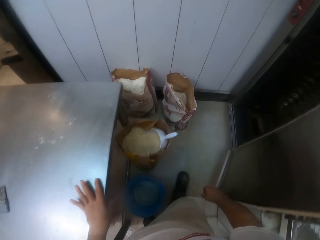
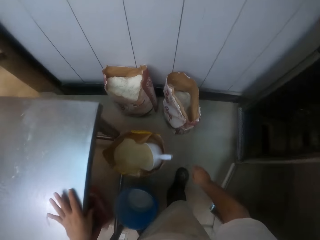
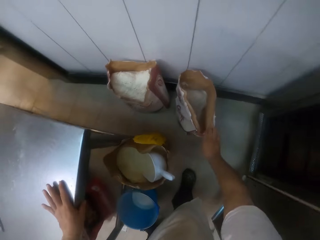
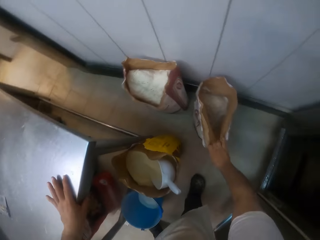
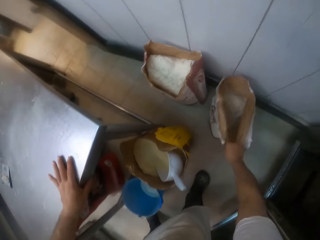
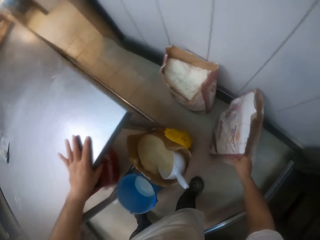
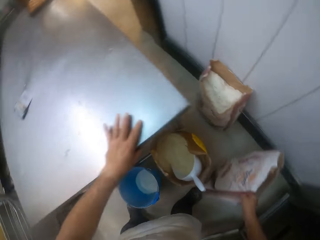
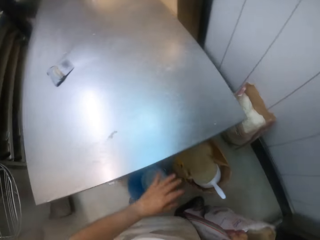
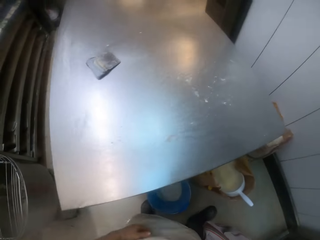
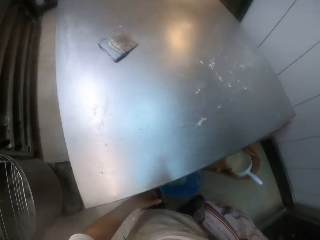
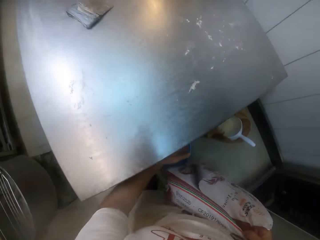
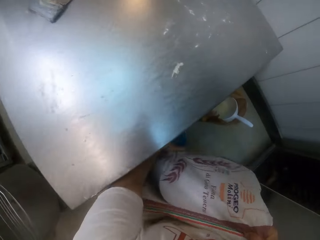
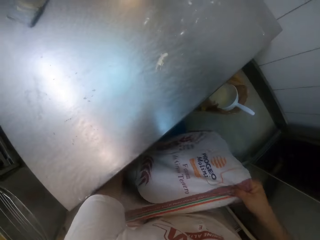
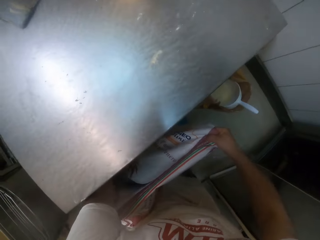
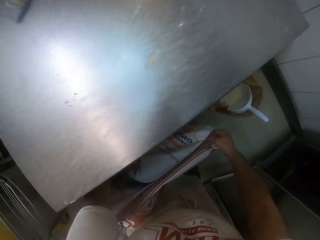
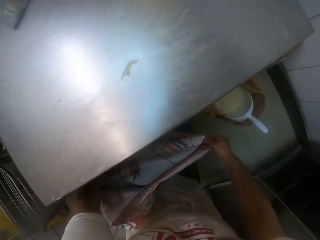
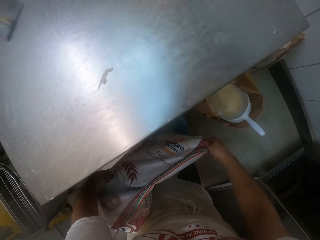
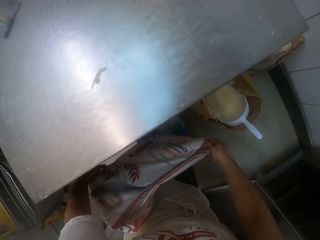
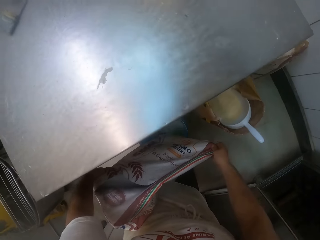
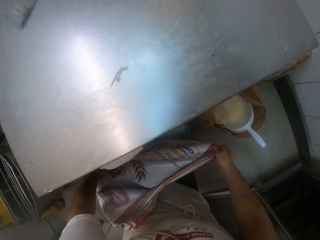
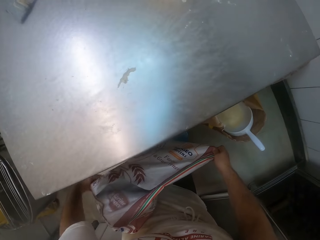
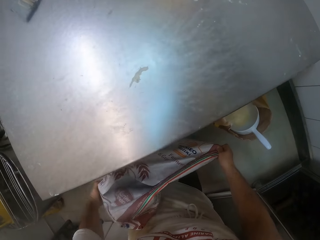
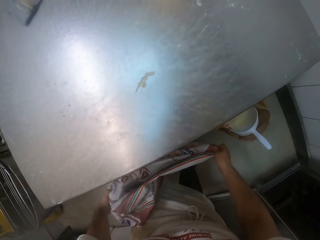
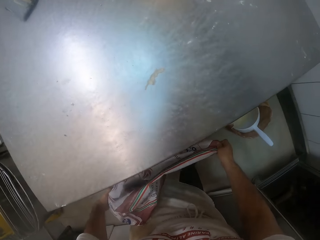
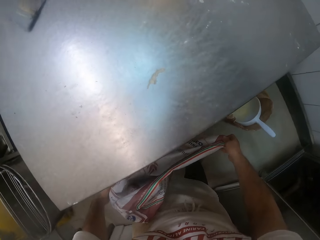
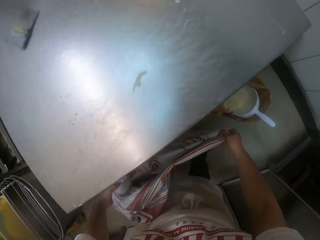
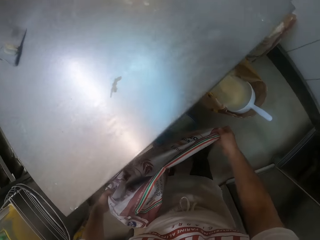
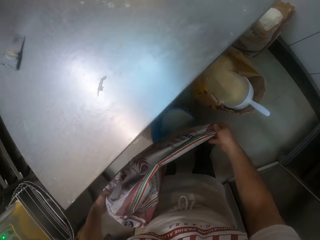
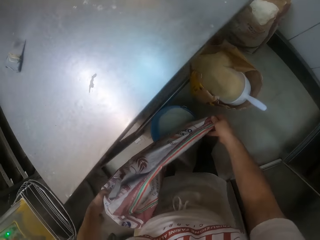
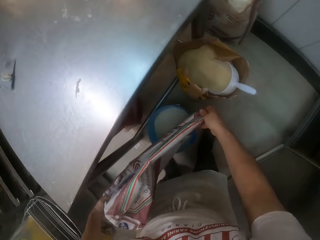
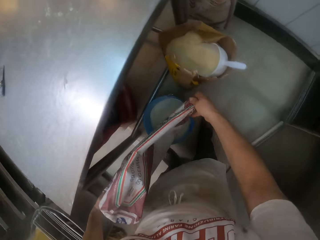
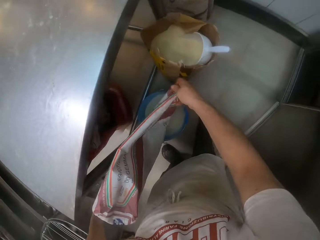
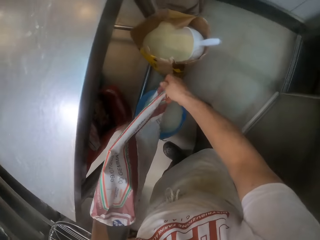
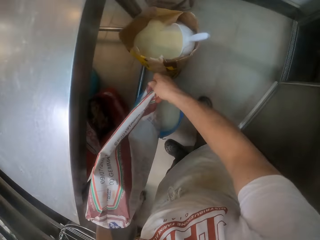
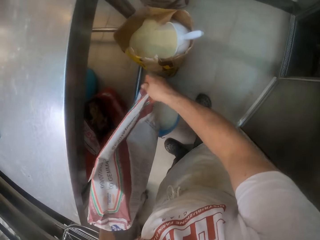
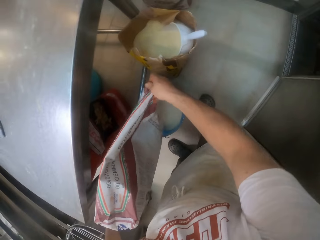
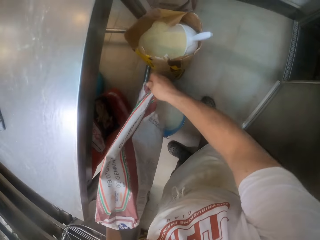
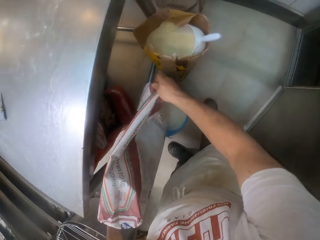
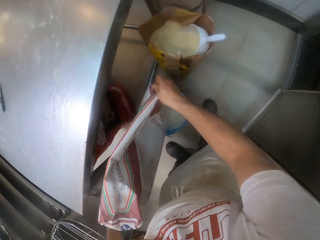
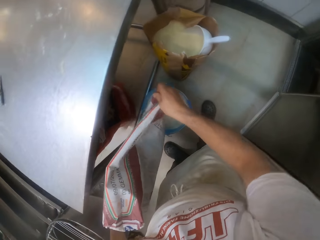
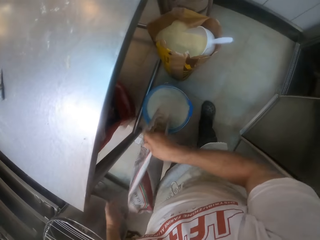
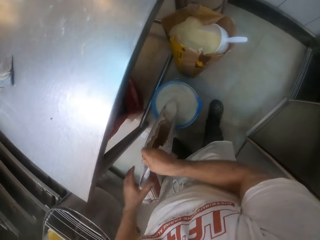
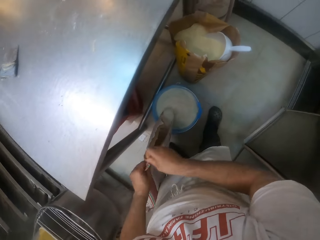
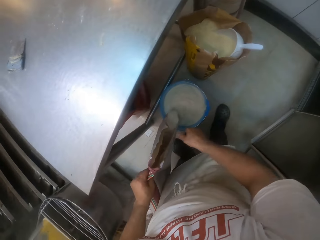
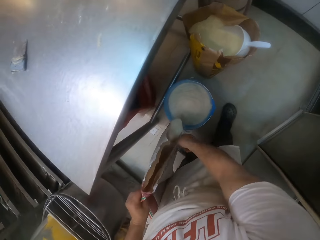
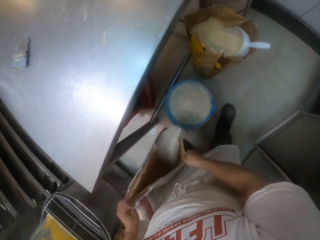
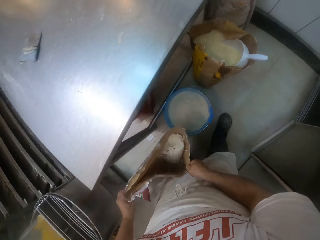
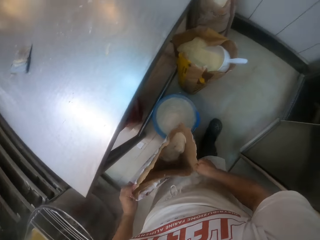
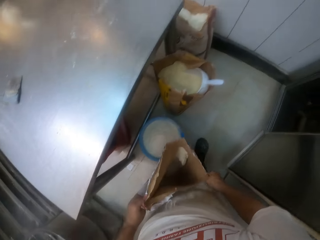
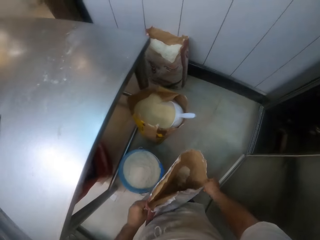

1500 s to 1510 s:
The camera wearer picks a bag or sack from the floor with his right hand. He lifts the bag. He pours the content of the bag into a bucket with both his hands.

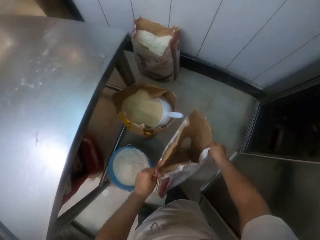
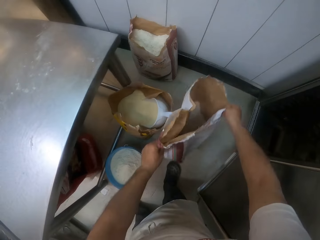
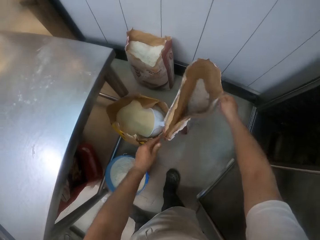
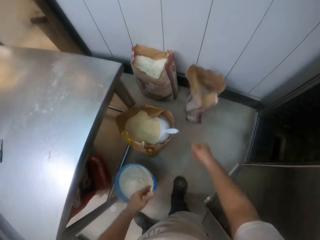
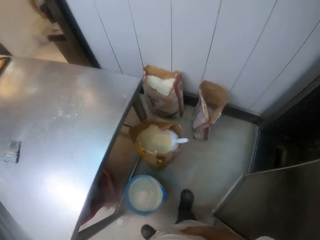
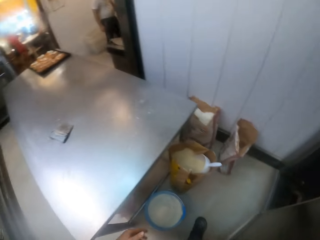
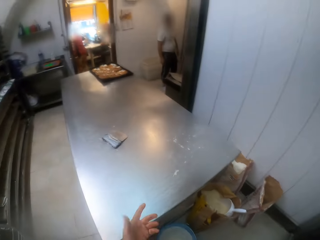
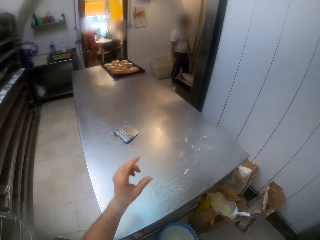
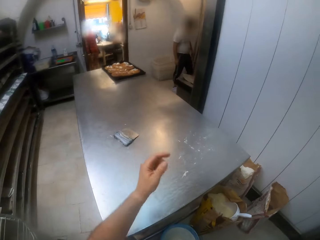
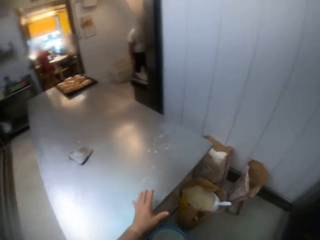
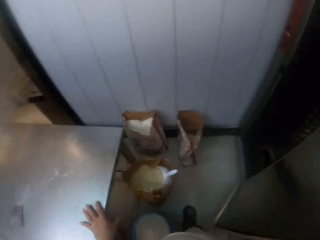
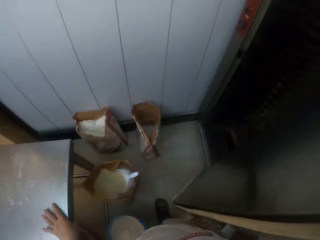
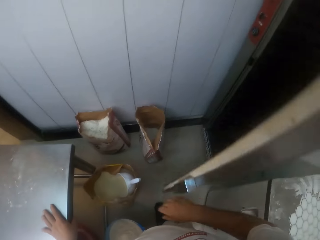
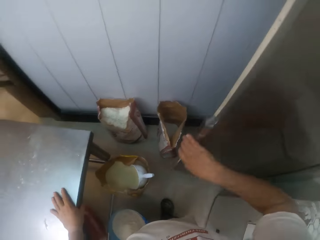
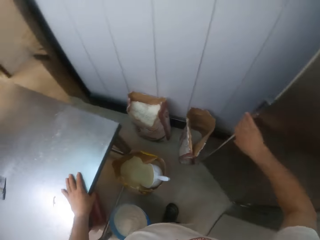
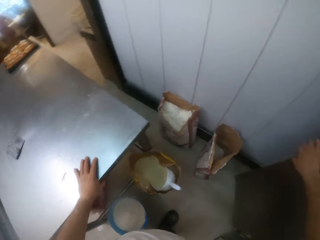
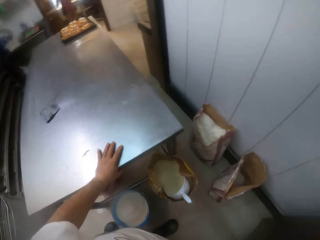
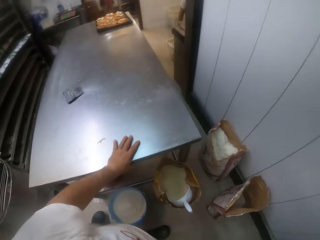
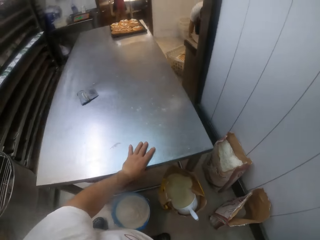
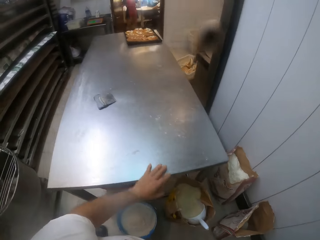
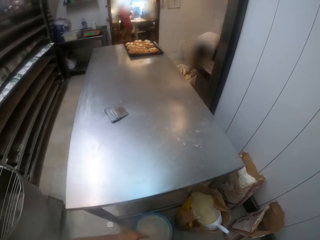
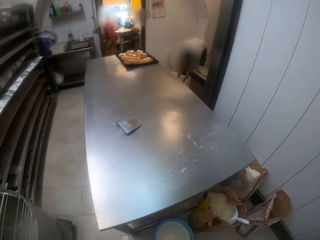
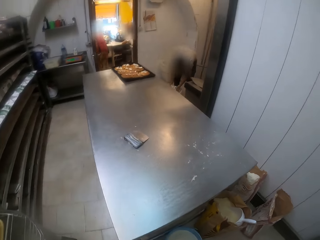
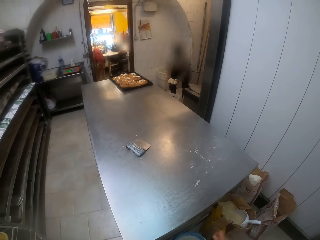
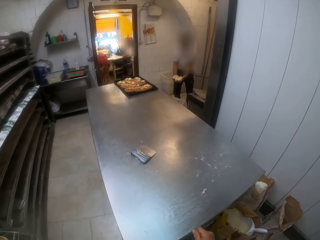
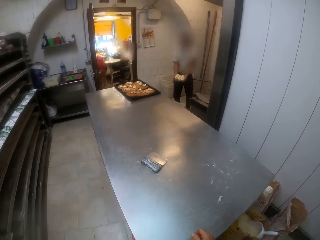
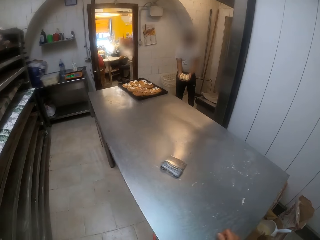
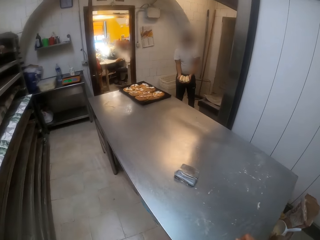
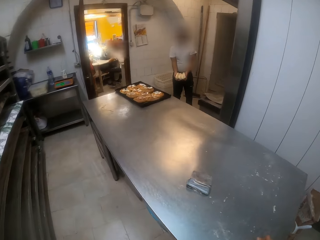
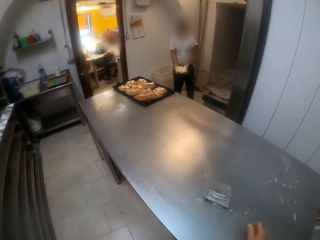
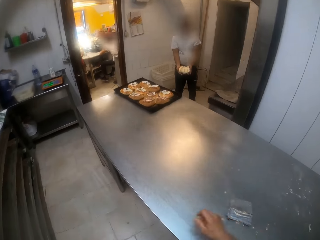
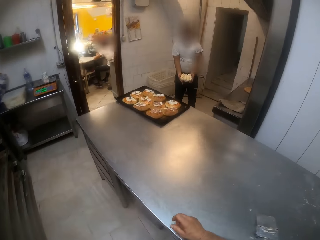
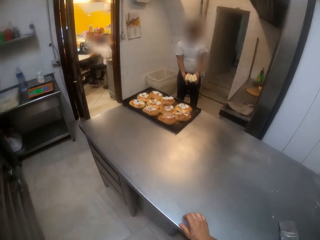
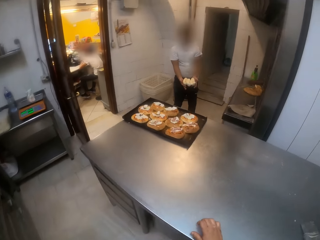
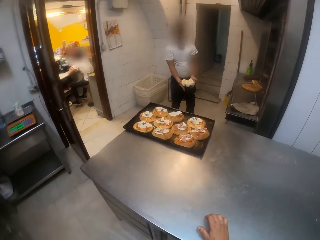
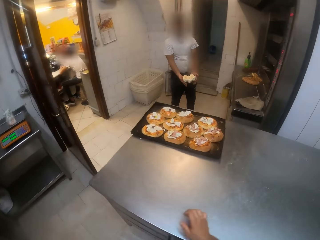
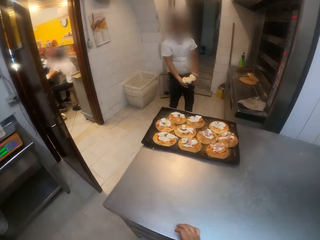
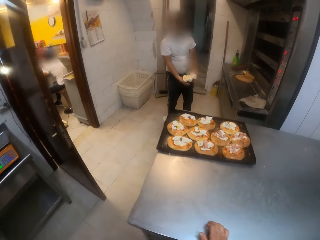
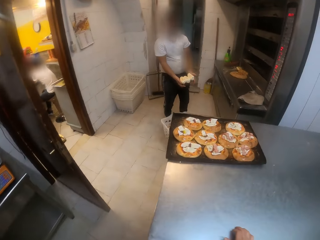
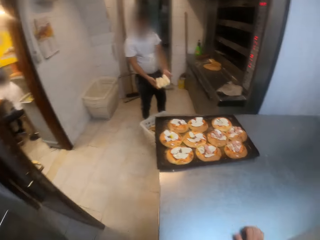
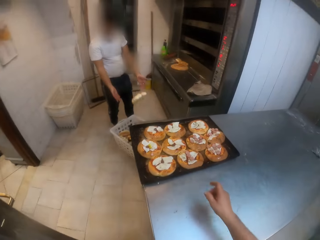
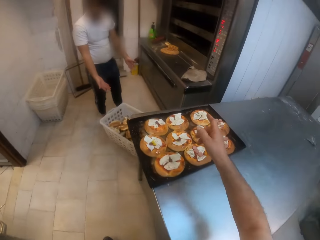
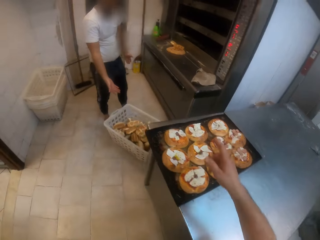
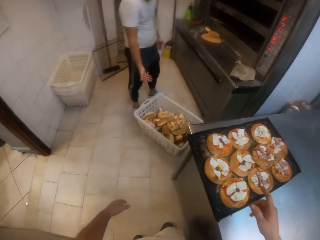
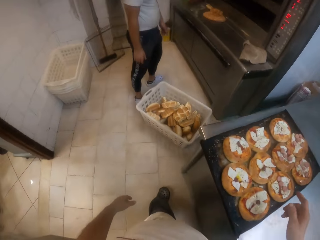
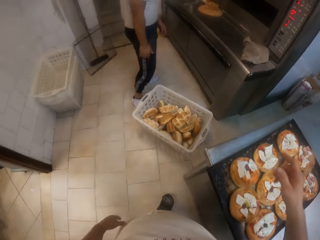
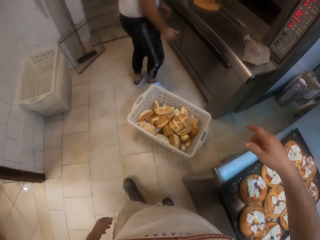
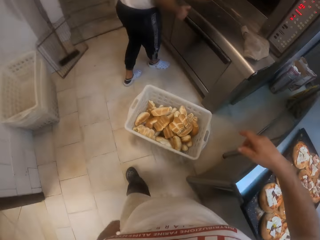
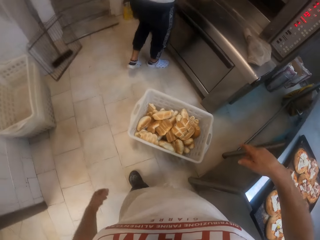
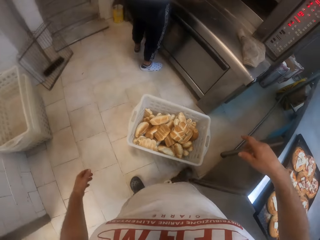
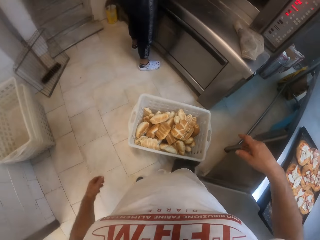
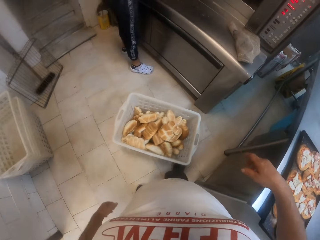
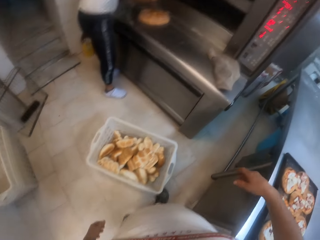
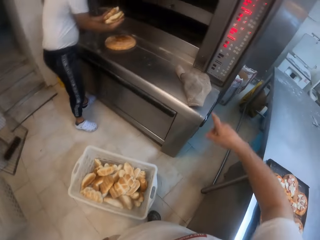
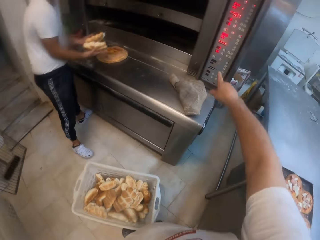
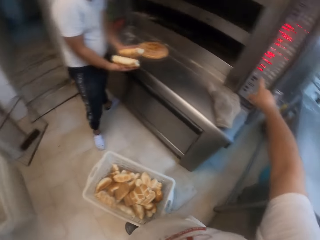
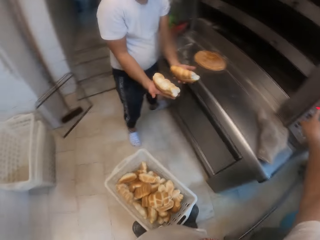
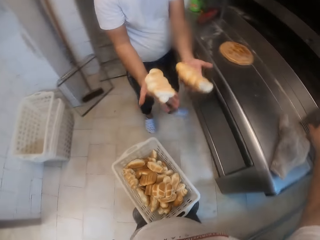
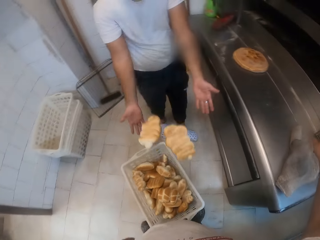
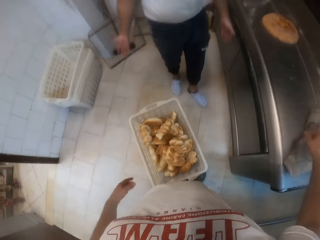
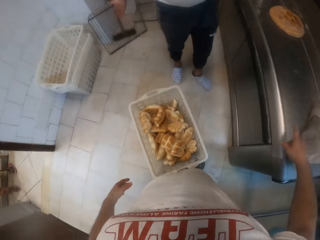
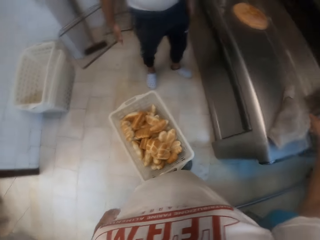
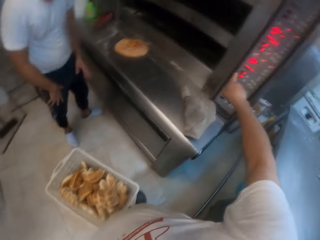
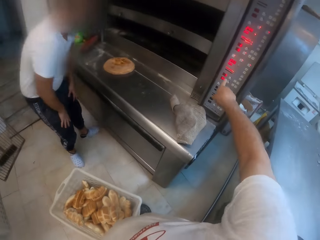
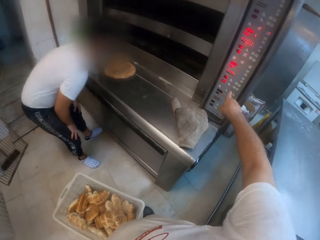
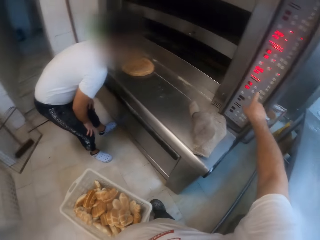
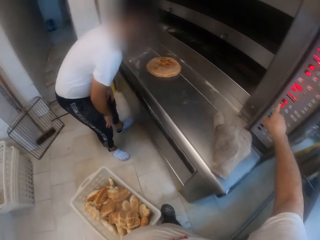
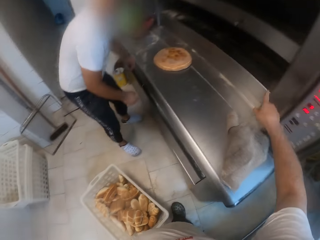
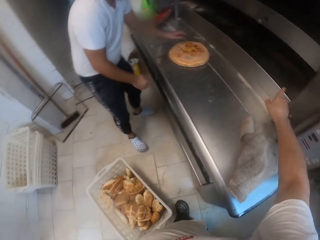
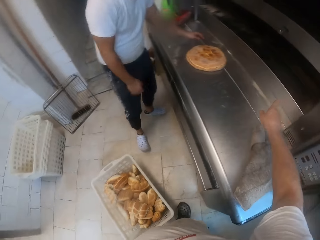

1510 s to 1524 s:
The camera wearer lifts the bag or sack. He drops the bag on the floor with both his hands. He interacts with the man. He closes a door with his right hand. He looks around the room. The man holds some bread with both his hands. The camera wearer moves around the room. He drops the bread into a container on the floor with both his hands. He interacts with the man. He slides the basket on the floor with his right leg. He interacts with the man. He gestures out with his right hand. He drops some bread into the container on the floor with both his hands. He interacts with the man.
